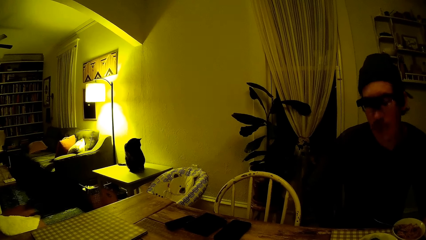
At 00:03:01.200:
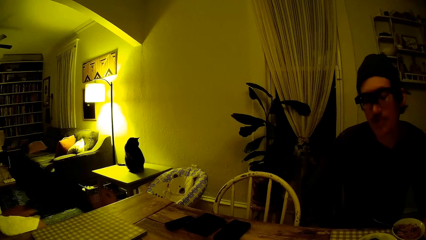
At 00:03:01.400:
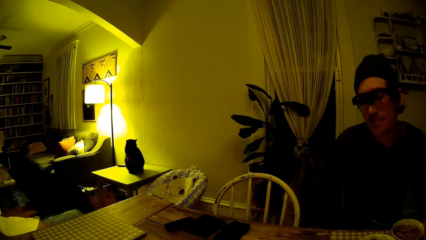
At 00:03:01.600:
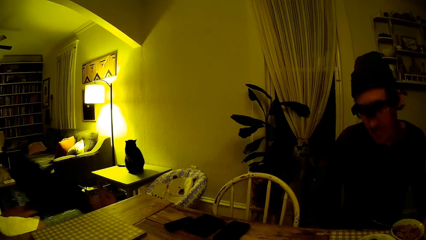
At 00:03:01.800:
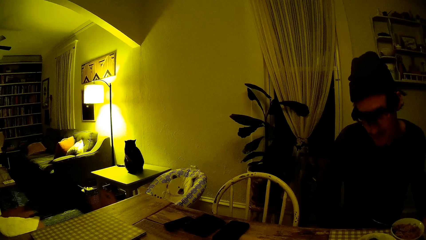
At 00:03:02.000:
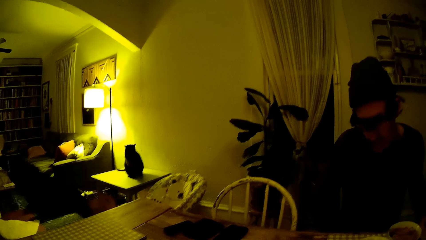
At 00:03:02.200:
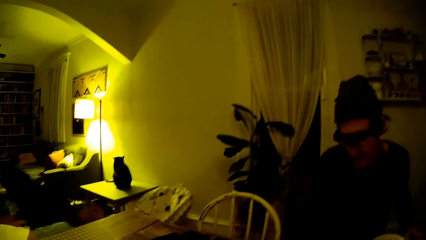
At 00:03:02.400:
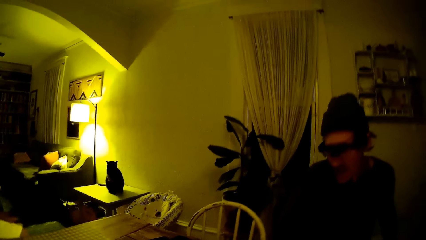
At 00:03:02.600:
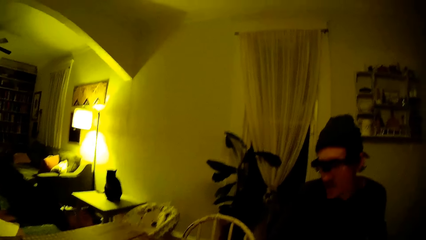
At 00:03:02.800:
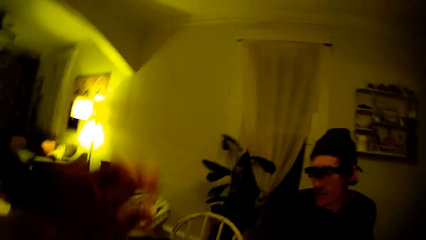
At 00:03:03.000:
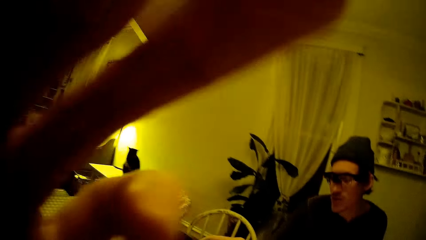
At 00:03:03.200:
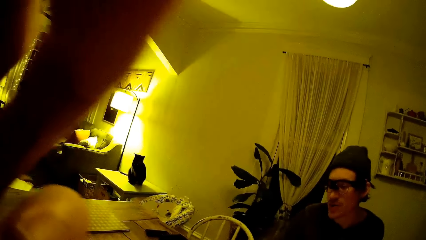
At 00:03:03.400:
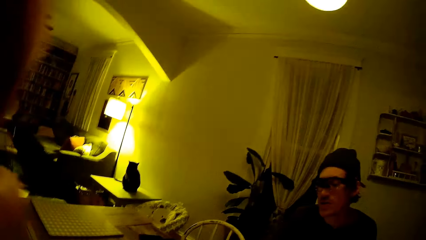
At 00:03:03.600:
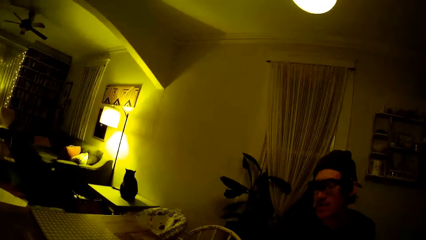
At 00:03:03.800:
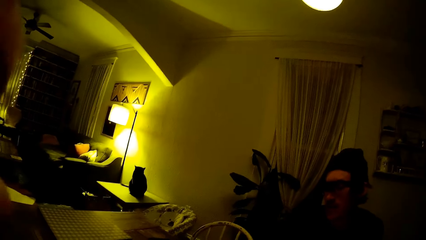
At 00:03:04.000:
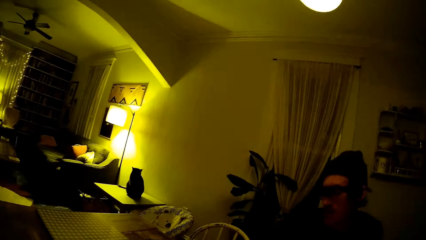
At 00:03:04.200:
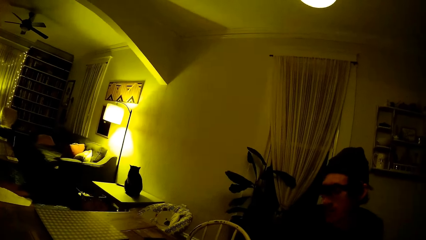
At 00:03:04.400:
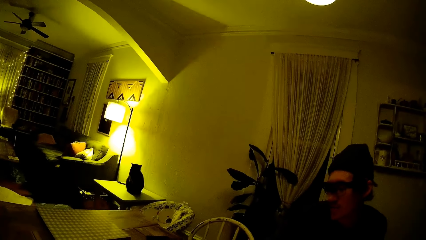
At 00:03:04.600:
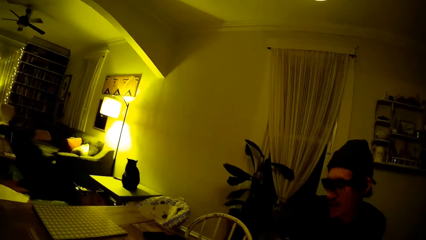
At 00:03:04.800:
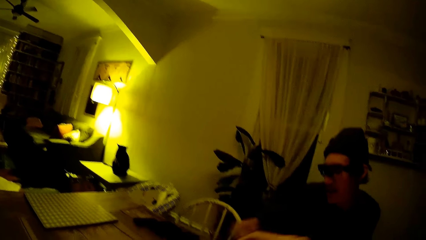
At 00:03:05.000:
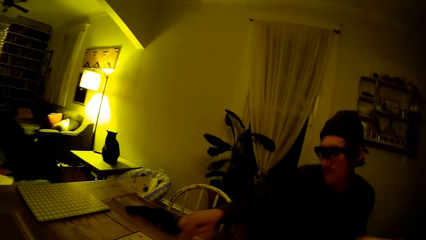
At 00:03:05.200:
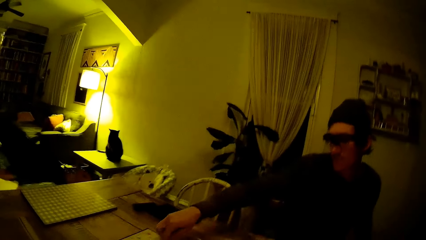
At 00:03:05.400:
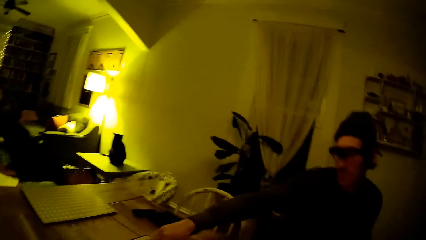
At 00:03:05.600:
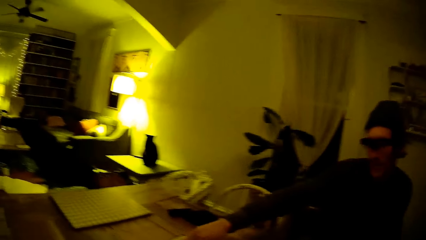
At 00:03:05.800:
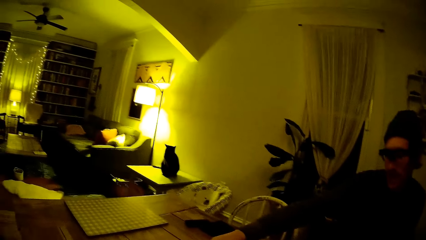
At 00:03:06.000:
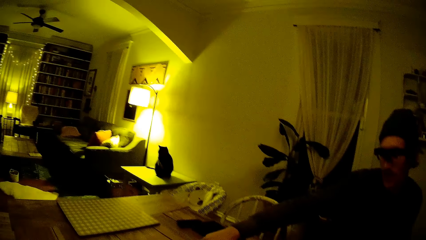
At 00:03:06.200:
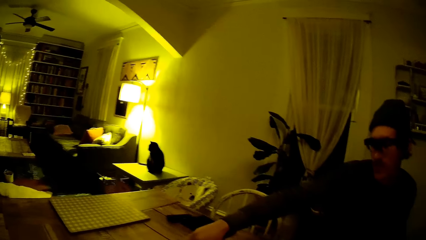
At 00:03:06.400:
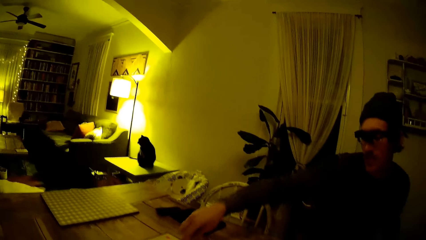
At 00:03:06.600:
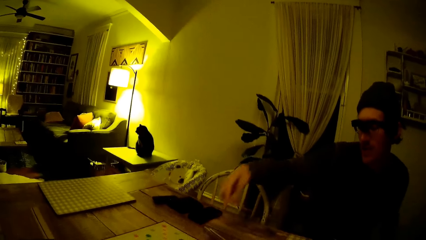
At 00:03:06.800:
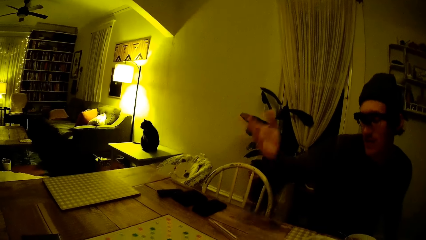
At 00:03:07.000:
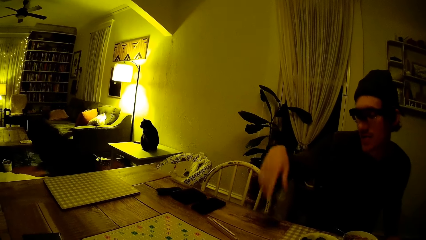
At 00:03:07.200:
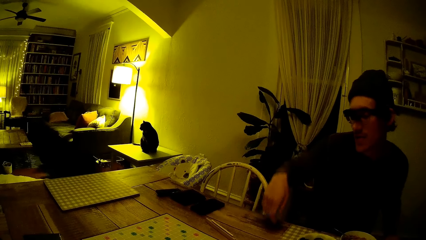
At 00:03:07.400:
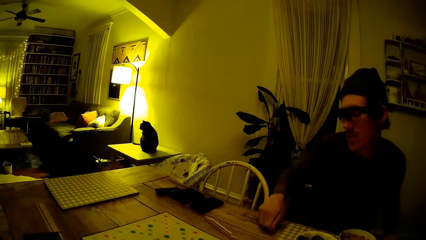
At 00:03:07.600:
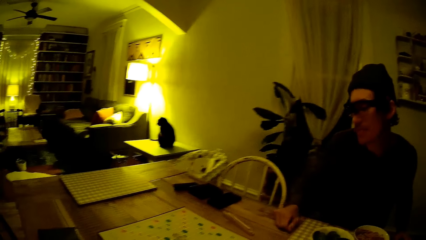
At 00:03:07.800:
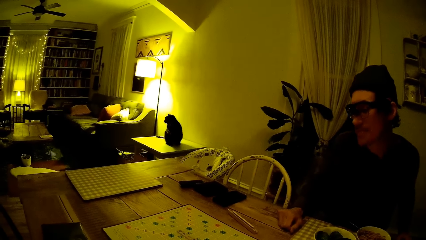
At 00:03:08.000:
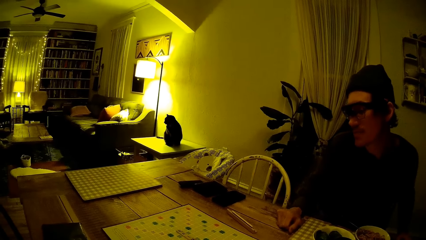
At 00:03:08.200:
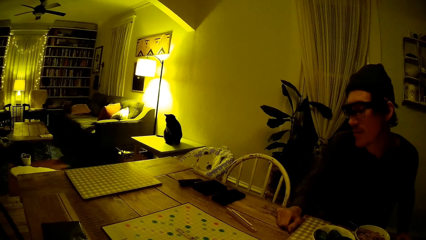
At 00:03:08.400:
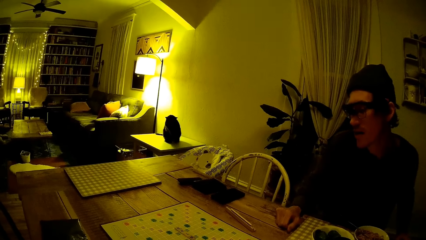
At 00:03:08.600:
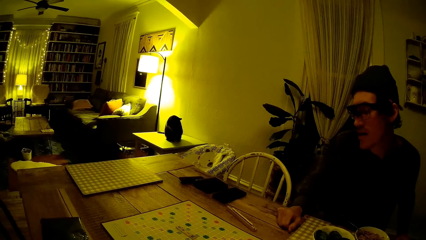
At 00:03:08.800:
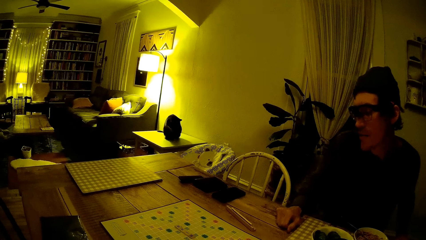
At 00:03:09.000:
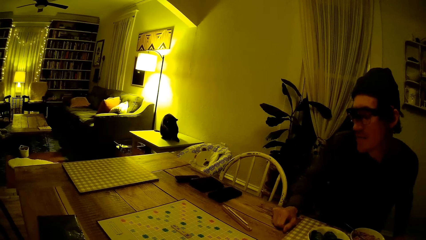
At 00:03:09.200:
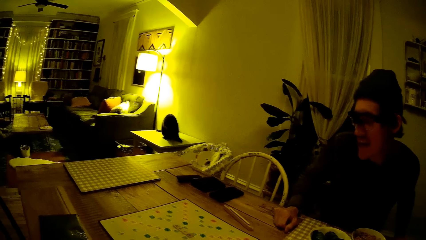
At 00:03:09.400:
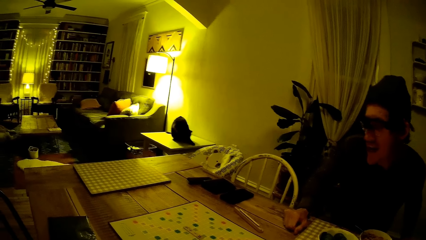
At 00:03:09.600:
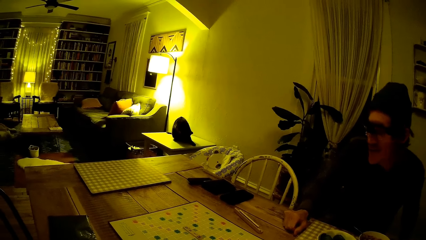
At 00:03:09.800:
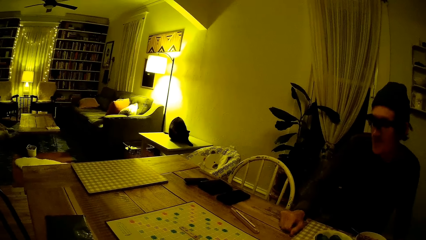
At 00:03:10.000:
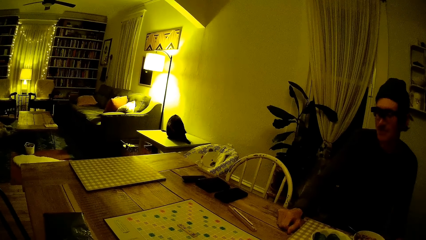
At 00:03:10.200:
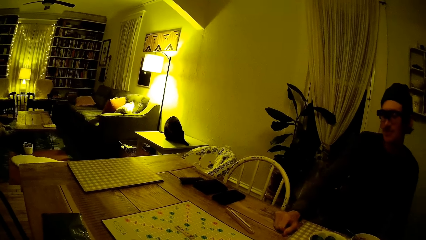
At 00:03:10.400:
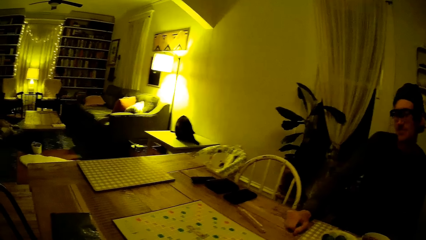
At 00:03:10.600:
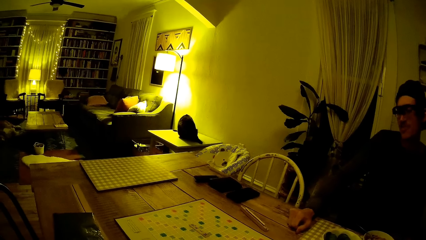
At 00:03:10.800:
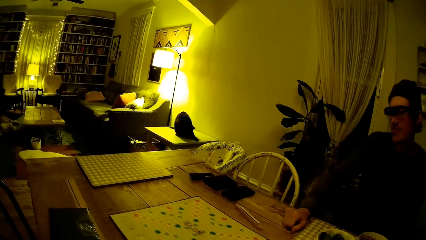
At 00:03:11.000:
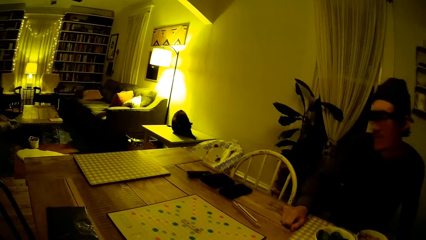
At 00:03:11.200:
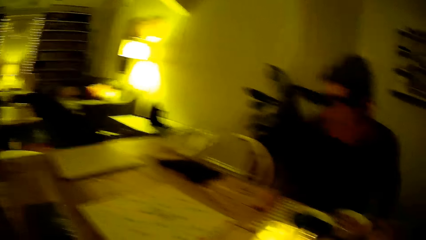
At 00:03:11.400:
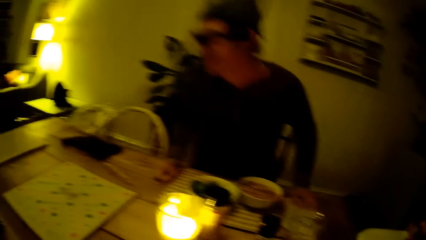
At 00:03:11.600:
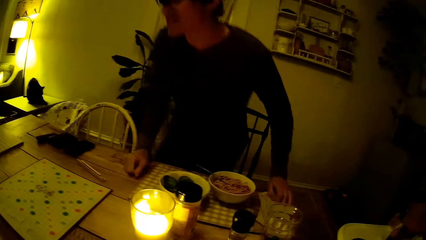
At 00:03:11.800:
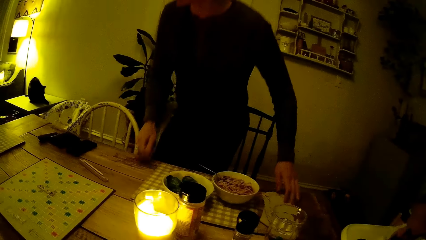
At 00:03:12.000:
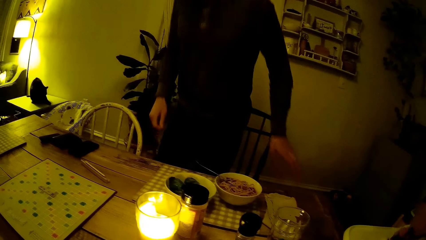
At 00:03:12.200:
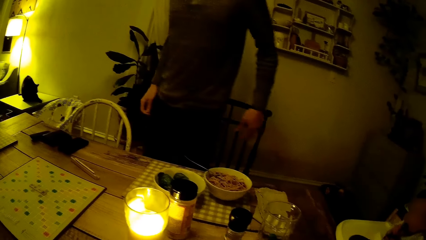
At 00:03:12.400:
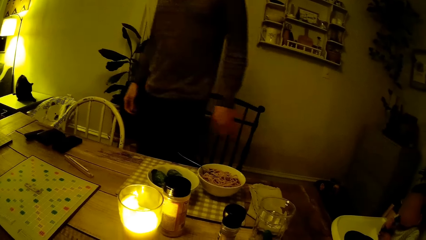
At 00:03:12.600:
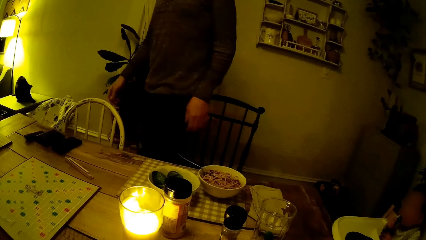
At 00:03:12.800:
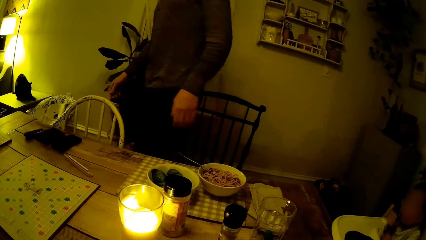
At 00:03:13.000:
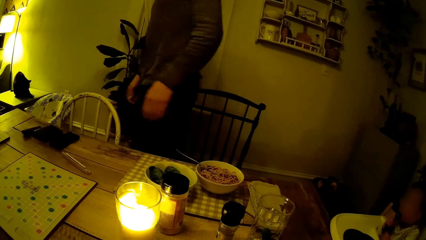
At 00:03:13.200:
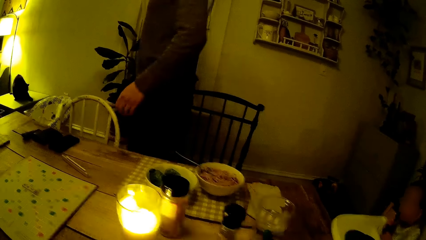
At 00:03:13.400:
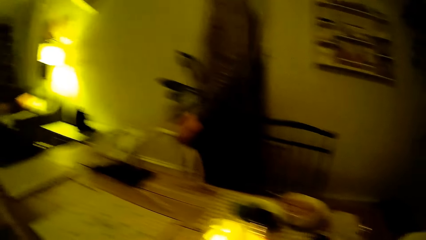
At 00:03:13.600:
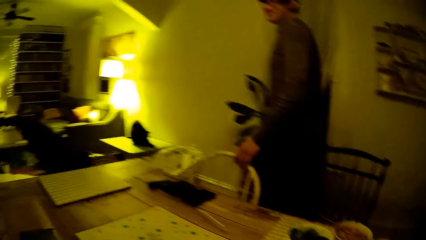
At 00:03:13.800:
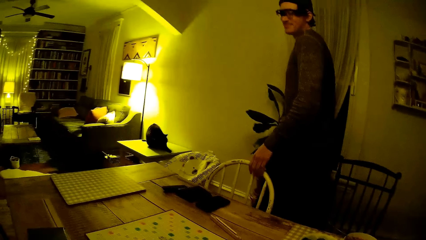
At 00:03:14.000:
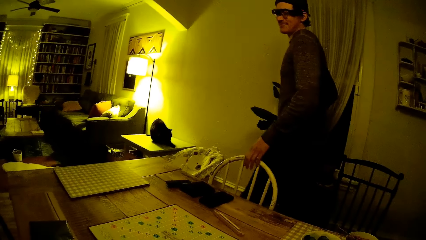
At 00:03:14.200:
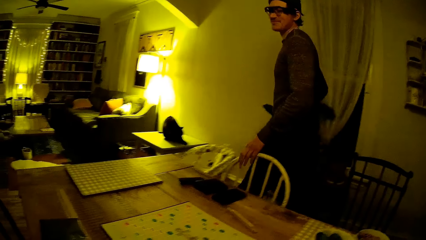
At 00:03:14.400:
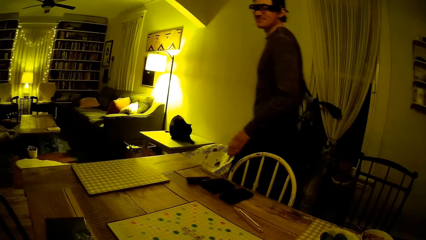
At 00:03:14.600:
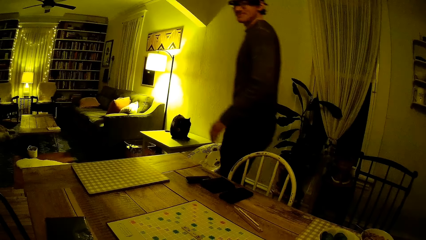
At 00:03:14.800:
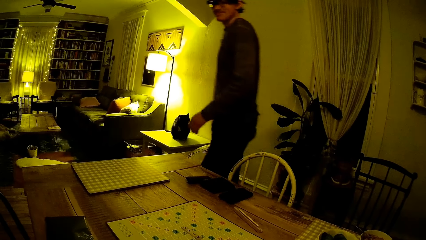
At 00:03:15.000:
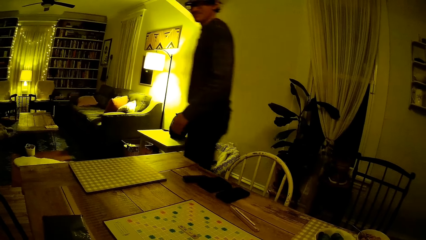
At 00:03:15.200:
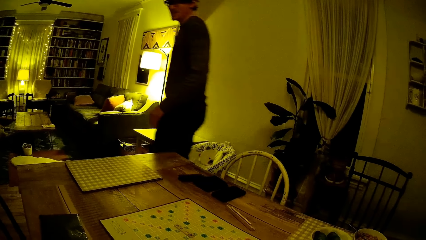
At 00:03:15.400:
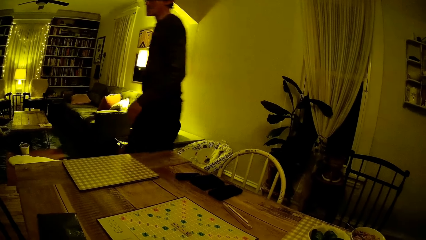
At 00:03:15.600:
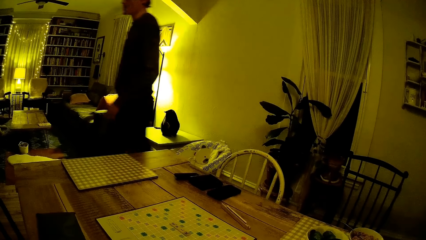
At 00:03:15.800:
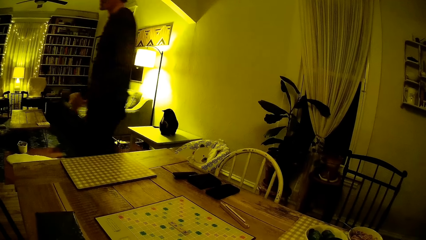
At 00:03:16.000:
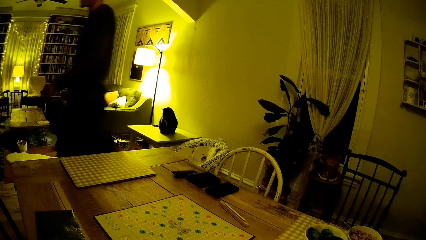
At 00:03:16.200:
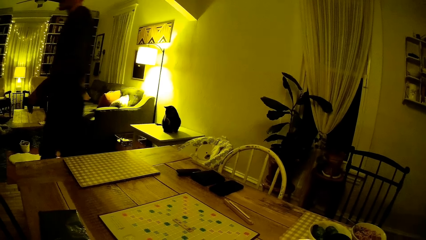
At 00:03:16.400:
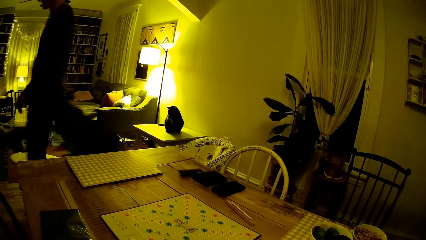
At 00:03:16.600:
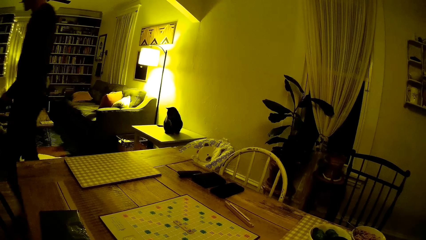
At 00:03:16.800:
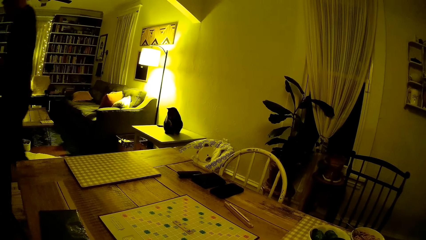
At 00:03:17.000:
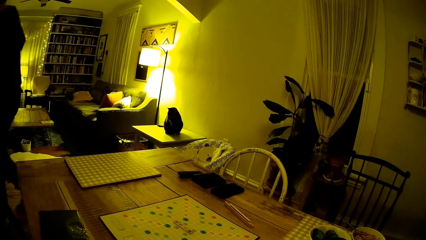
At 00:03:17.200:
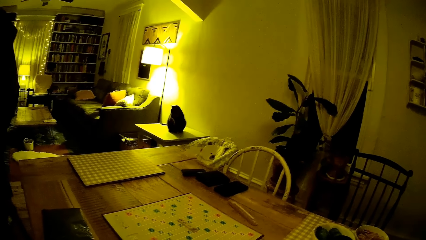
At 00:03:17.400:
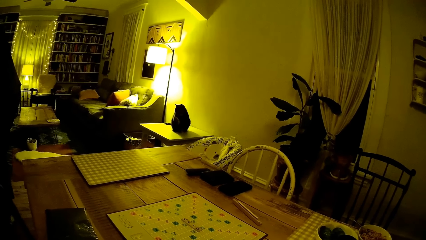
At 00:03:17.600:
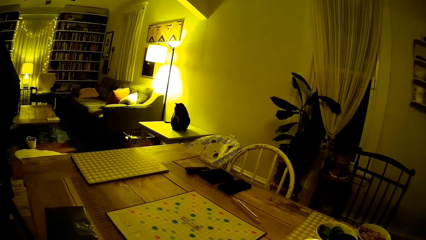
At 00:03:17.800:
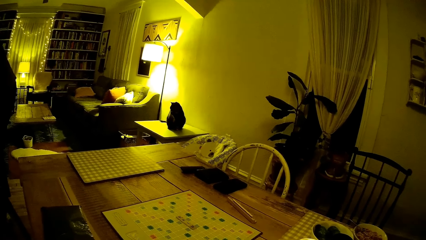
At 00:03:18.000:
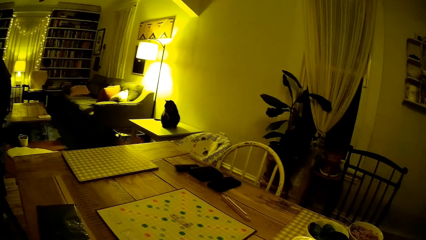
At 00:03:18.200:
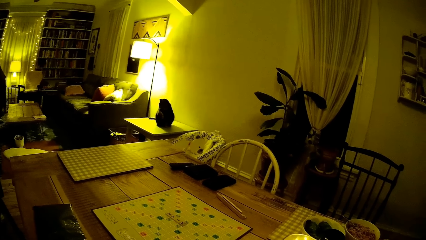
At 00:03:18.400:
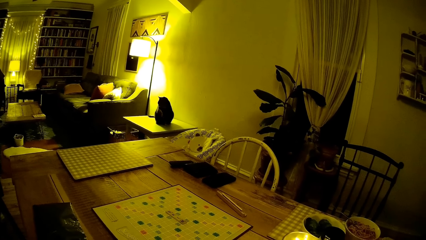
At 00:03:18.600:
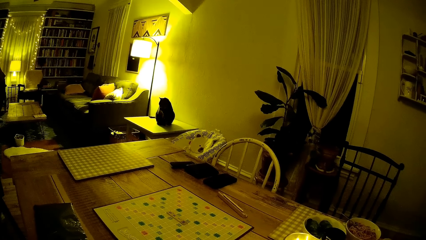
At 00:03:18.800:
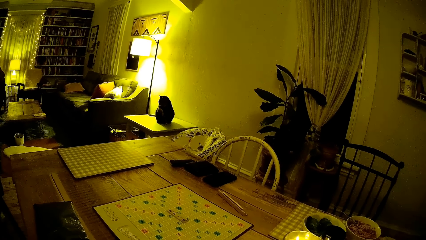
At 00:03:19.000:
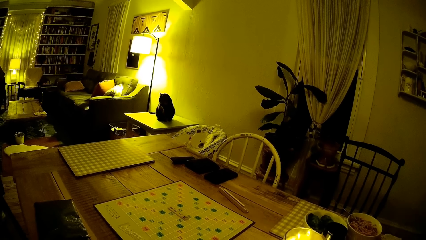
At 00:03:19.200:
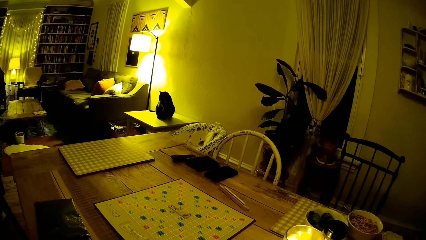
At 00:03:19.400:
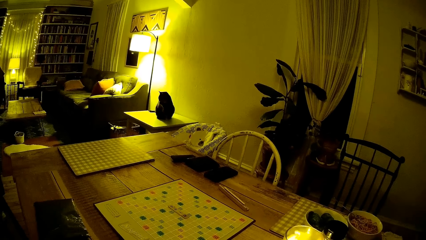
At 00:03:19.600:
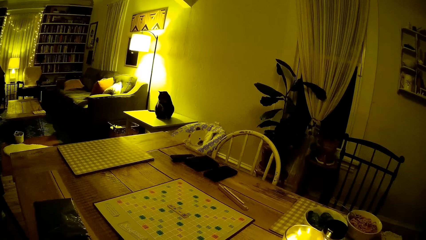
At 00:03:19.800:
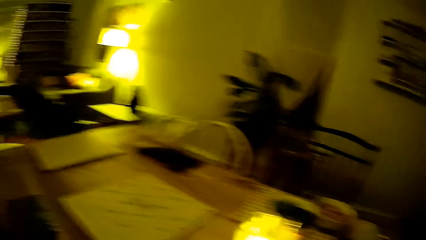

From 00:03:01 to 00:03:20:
The camera wearer talks to a man. She touches her face with her left hand. The man touches a scrabble board with his right hand. The man stands and walks around the apartment along the table.
